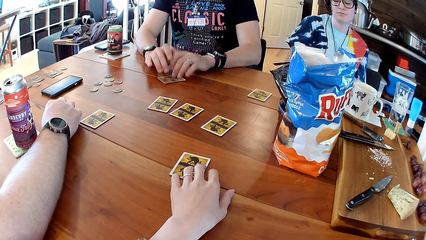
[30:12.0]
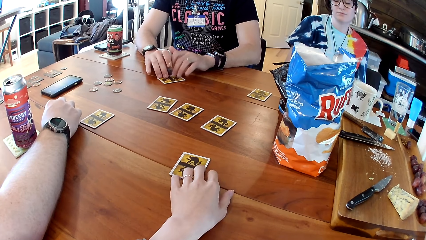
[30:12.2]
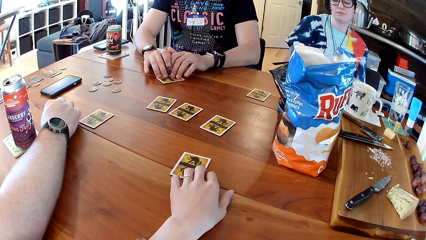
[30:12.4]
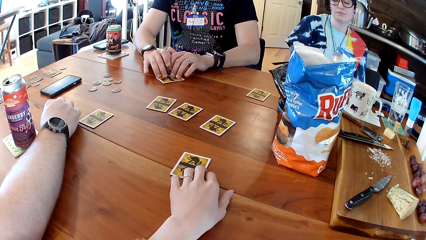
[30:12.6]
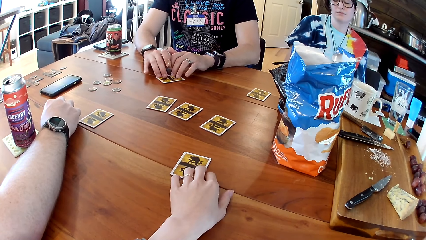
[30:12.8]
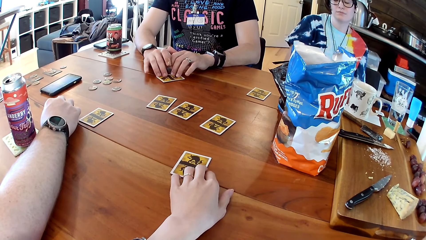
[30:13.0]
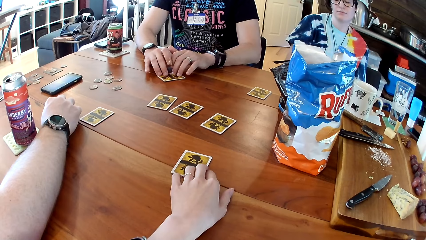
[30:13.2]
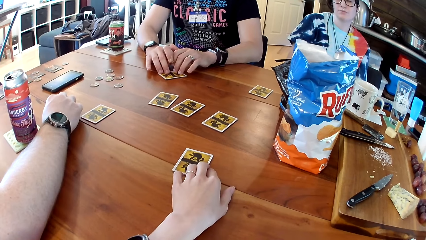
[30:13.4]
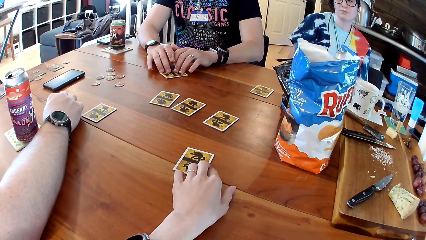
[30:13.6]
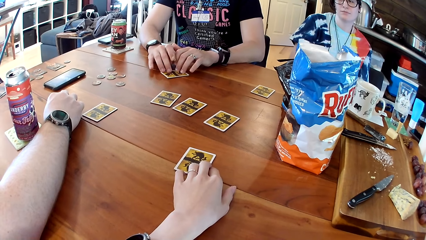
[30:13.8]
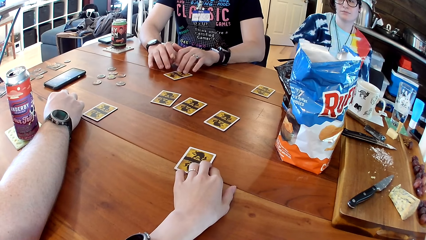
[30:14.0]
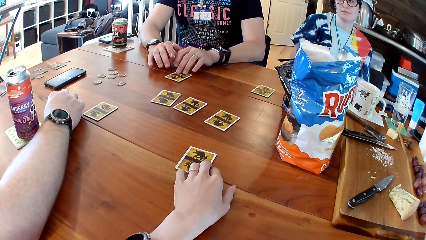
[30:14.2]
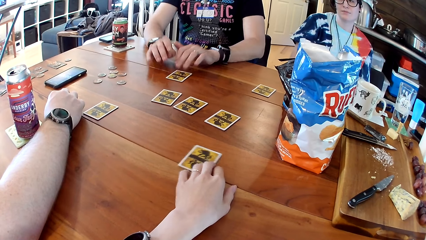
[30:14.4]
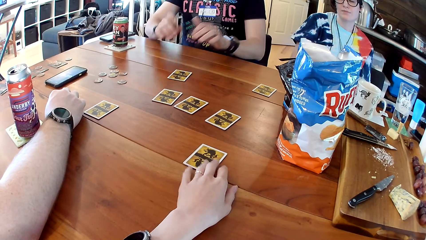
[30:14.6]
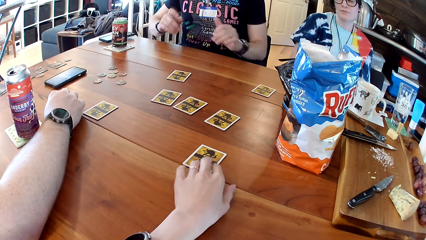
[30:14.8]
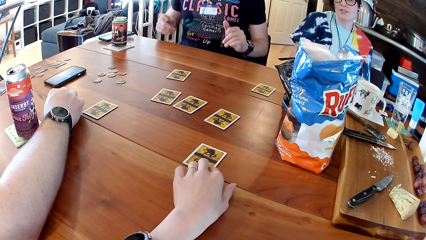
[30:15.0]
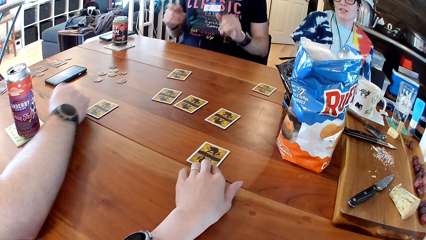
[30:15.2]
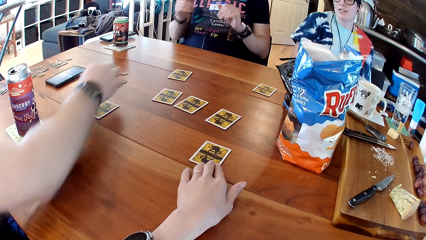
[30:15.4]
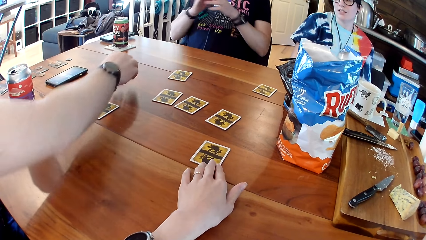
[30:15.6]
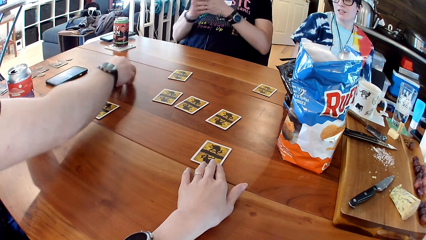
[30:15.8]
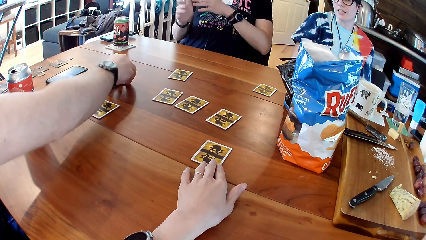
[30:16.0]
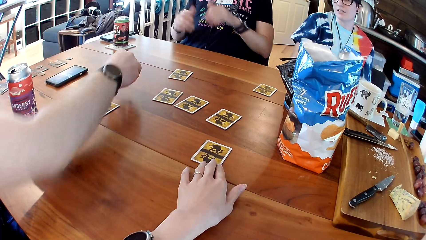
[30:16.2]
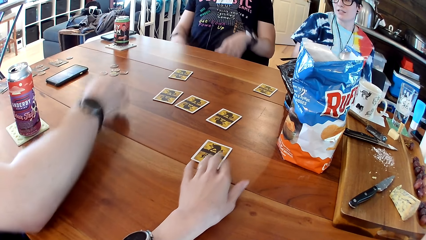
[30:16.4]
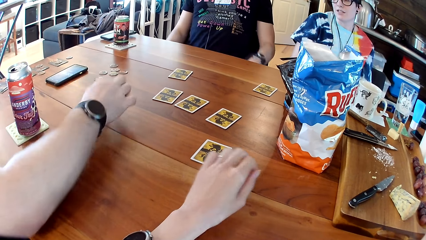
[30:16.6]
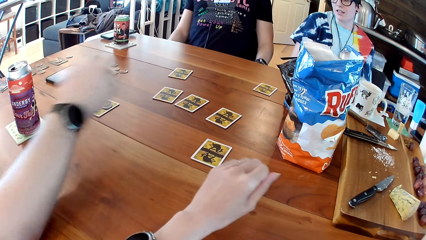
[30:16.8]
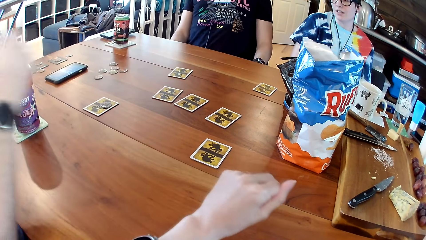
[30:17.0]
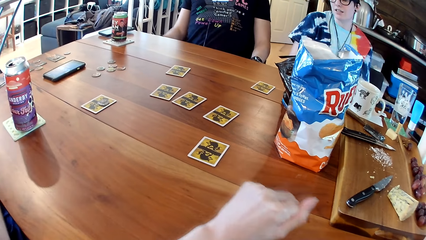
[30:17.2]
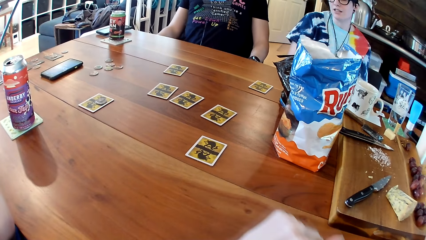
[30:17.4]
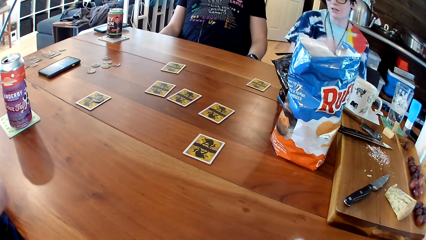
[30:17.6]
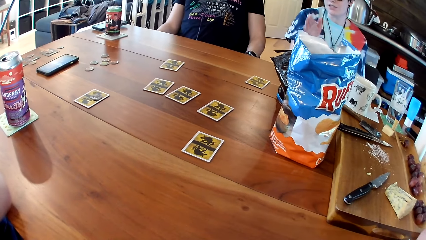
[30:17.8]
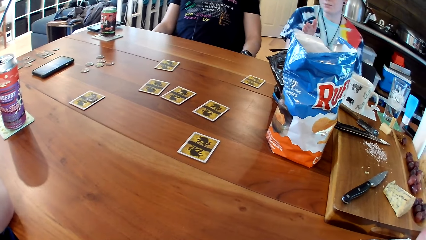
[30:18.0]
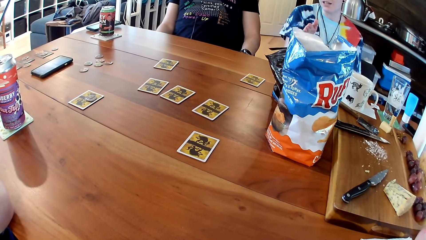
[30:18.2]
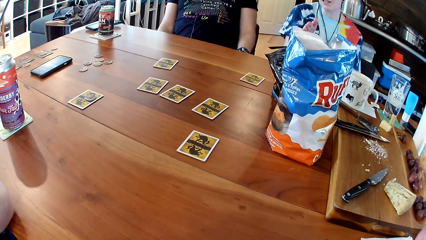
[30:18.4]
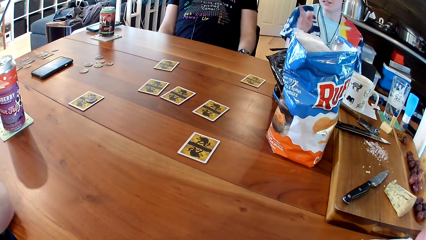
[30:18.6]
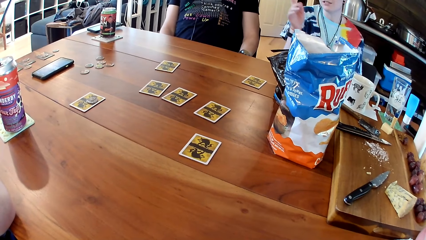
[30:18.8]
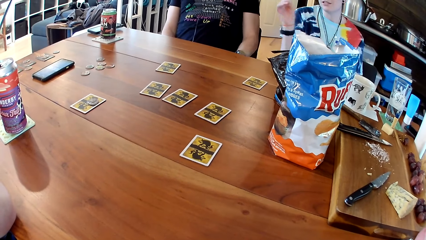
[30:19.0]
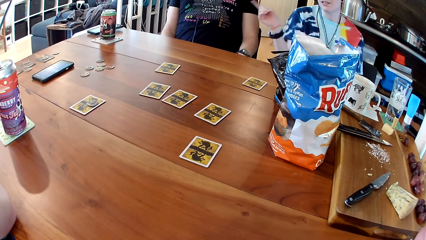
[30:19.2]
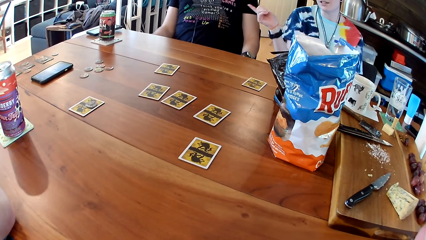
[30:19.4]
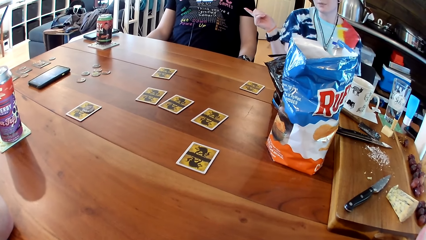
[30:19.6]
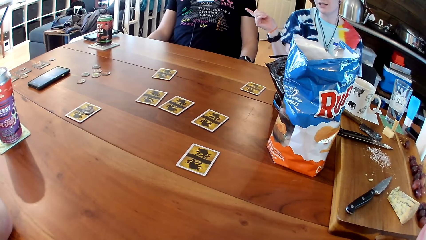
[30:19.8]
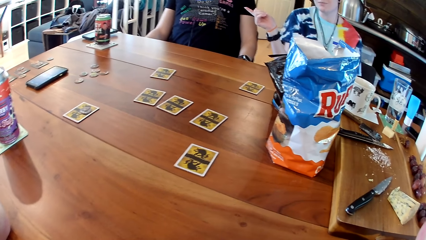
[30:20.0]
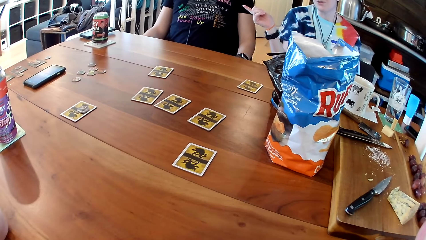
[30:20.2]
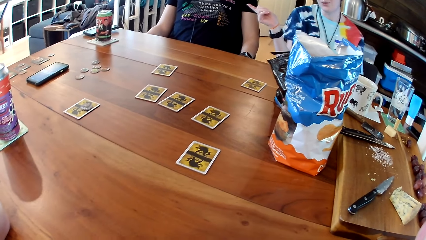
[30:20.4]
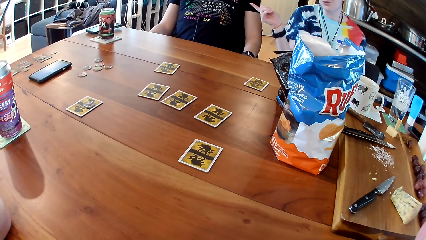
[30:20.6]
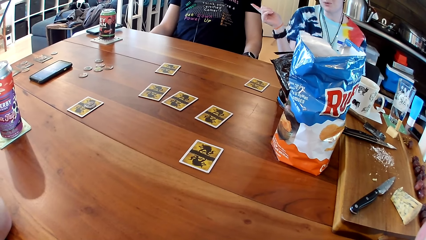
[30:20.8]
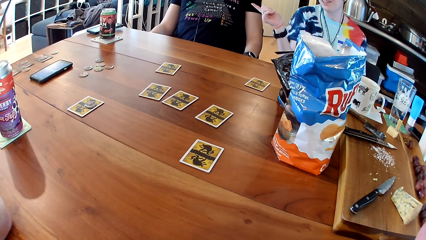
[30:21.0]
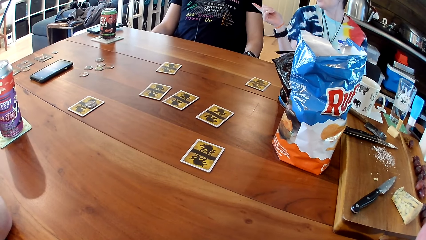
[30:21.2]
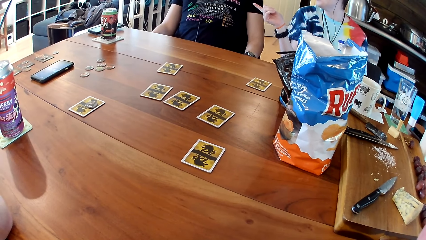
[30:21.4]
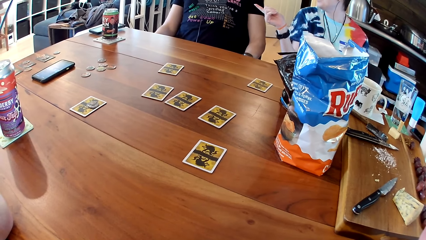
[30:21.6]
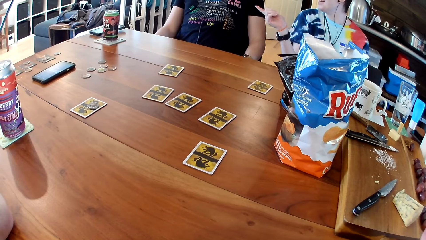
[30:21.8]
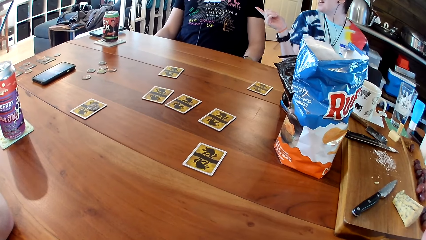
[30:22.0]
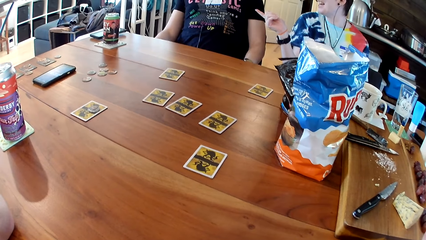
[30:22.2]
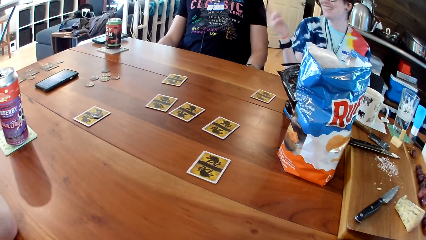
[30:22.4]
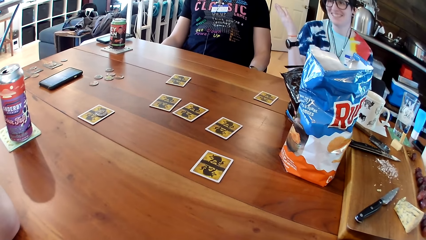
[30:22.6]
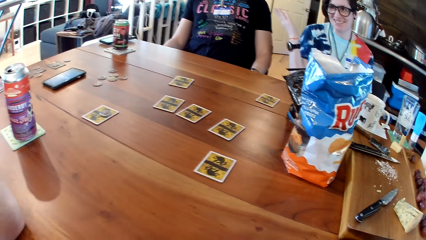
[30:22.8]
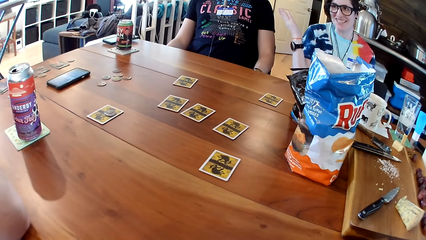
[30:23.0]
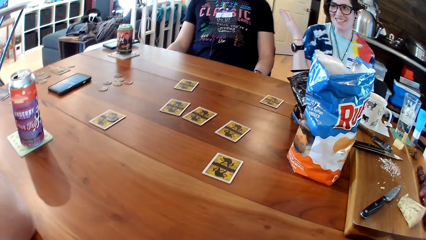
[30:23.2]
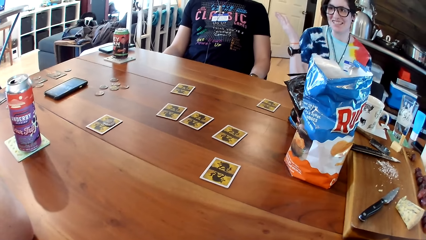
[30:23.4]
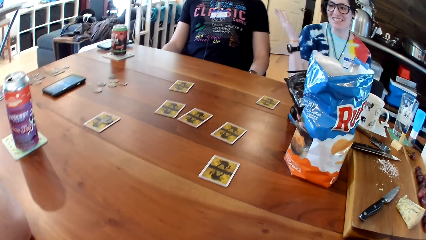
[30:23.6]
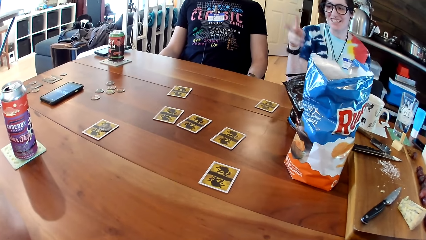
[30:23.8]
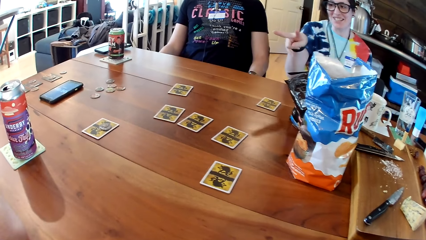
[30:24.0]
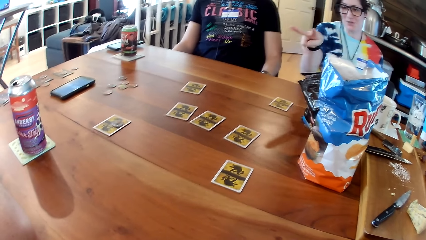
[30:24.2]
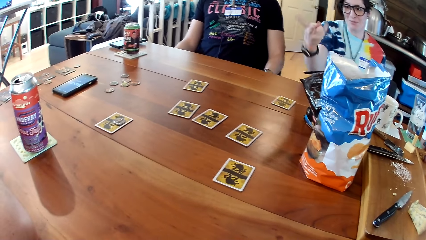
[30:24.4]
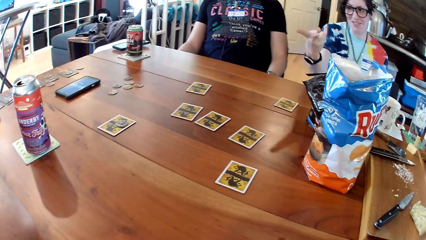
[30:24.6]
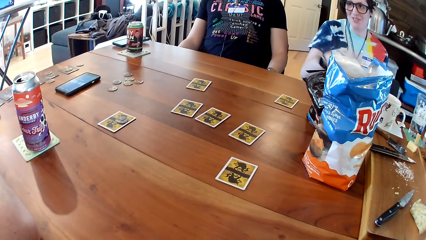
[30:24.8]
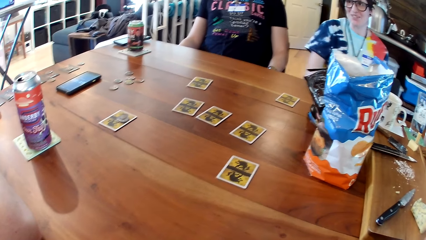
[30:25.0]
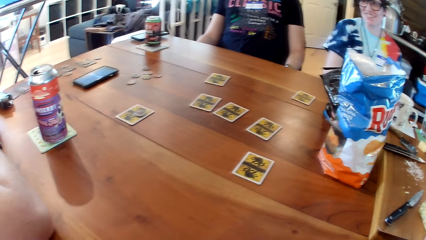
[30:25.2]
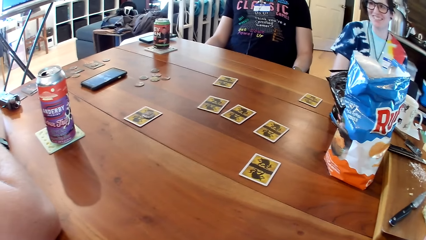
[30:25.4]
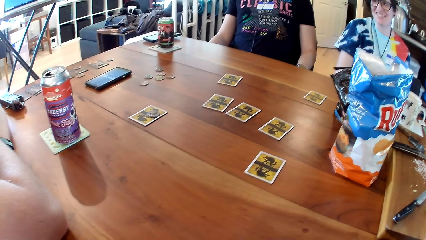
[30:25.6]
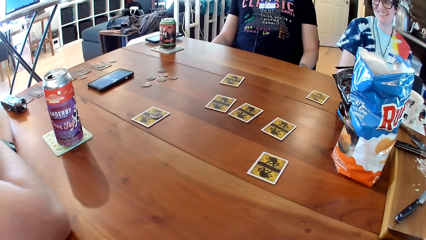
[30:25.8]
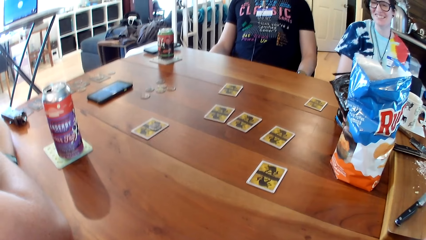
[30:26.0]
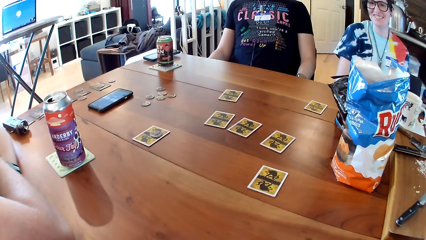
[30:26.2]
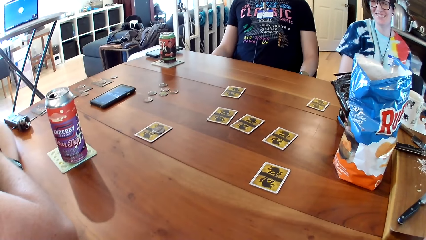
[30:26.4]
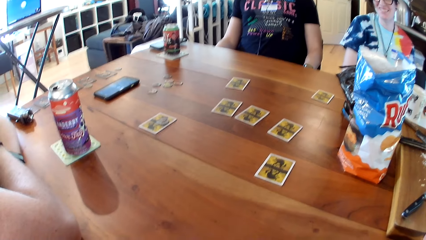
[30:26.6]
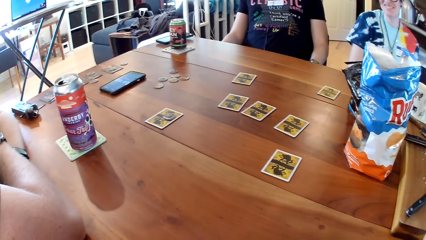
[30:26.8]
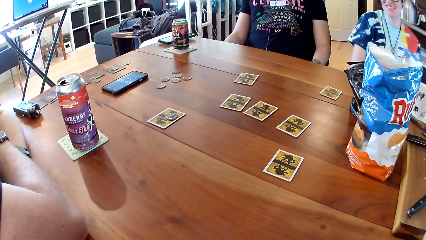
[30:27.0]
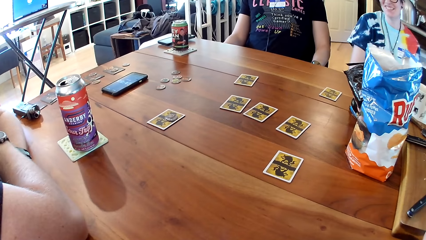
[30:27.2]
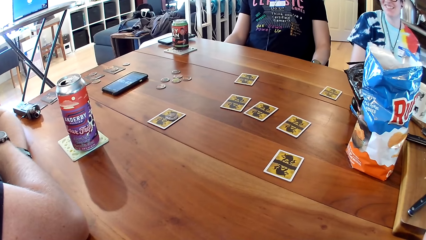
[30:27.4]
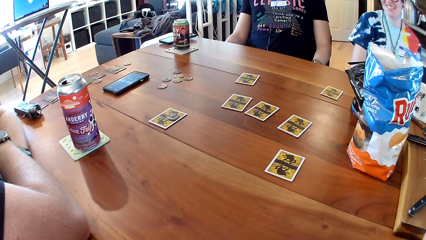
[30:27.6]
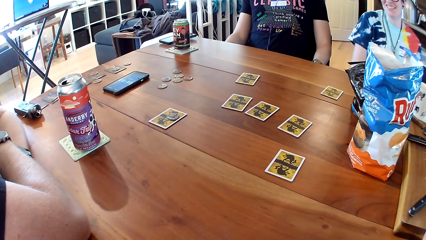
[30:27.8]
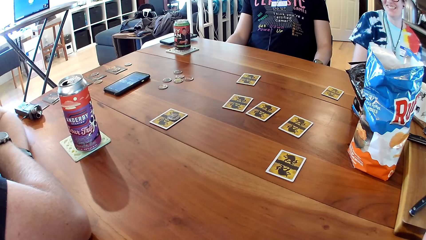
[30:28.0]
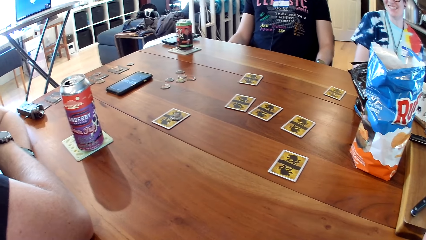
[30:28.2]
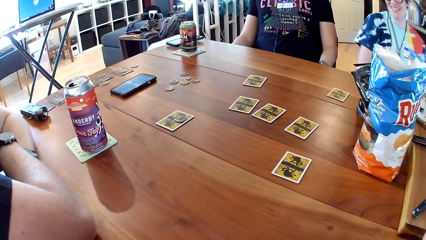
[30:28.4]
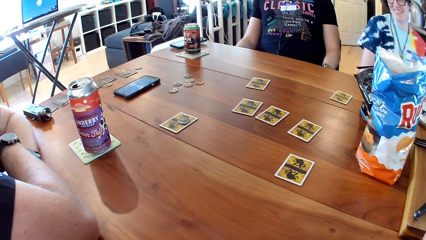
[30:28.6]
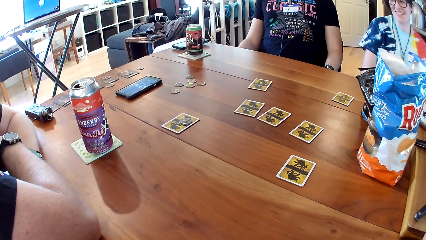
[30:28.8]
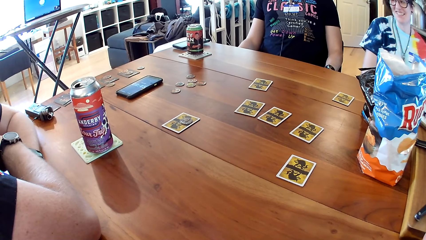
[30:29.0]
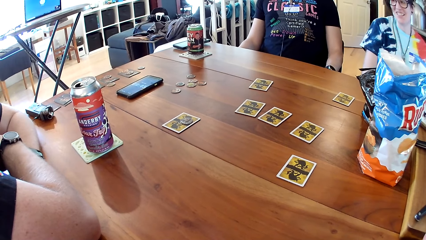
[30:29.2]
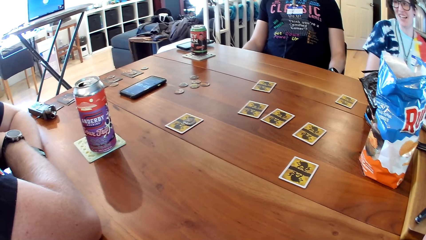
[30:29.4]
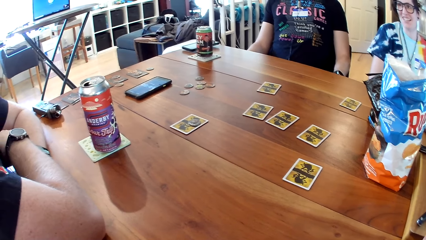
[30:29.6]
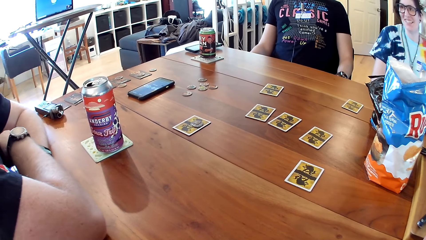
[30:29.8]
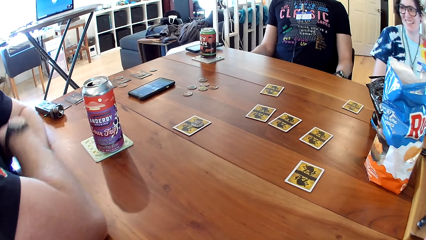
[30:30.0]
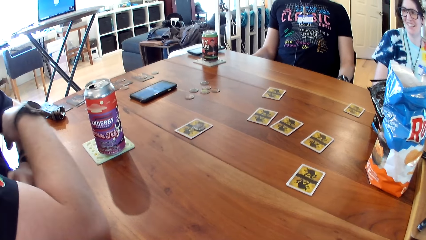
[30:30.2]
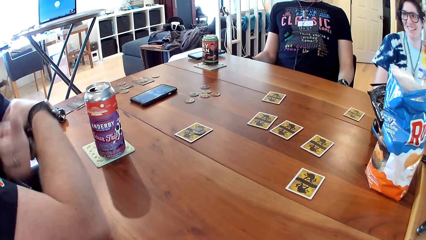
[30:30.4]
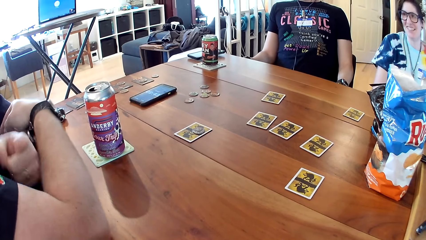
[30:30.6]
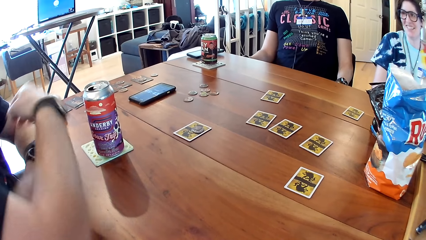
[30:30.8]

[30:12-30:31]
The woman opens her eyes. She converses with the man. The man picks a chip from the table with his right hand. He drops the chip on the card with his right hand. The camera wearer looks around.
